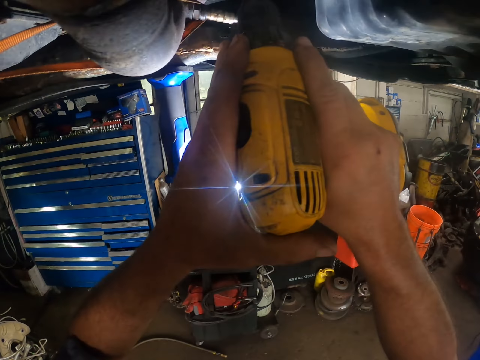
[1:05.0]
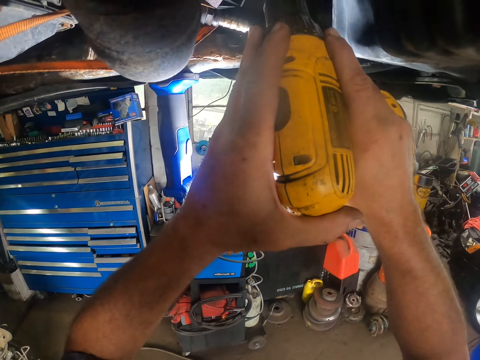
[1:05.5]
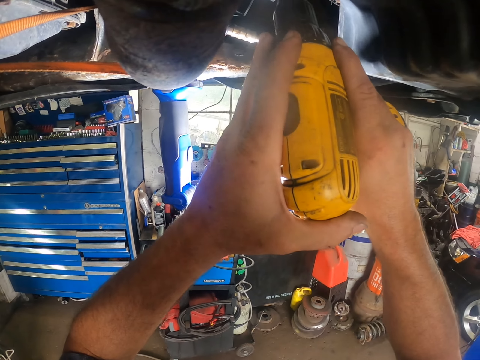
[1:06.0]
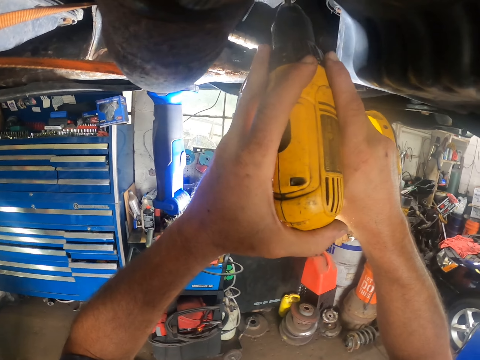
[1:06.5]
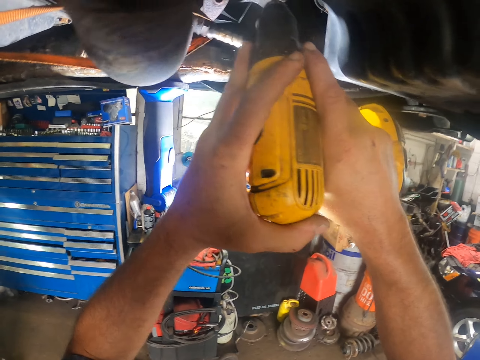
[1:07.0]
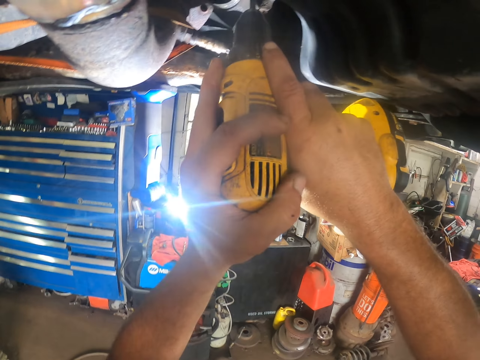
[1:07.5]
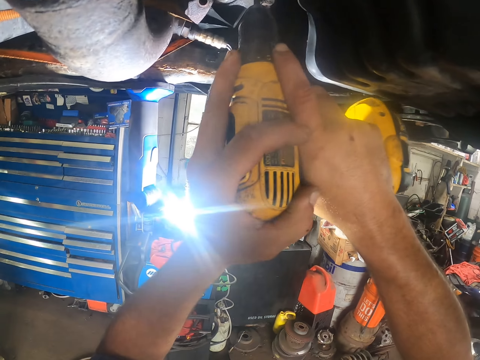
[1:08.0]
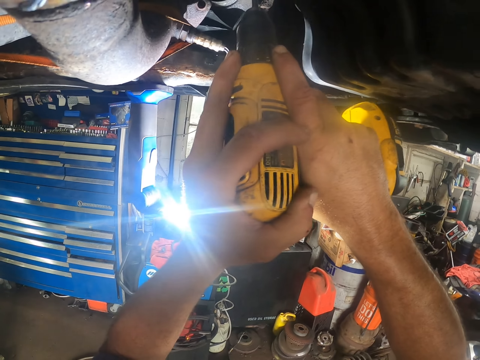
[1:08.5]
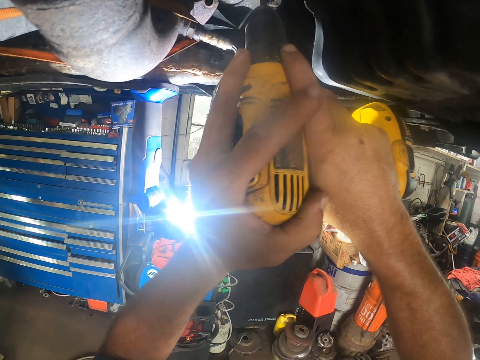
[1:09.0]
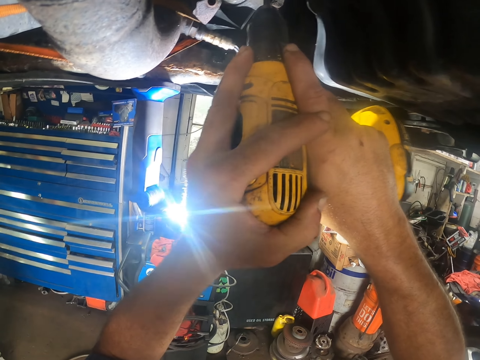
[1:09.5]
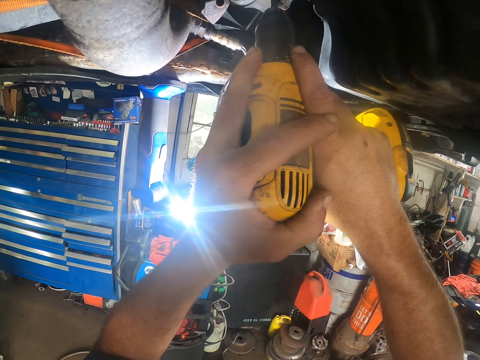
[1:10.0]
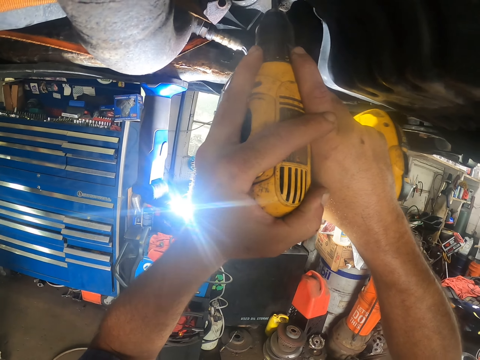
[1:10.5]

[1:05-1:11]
The camera wearer drills in the screw.

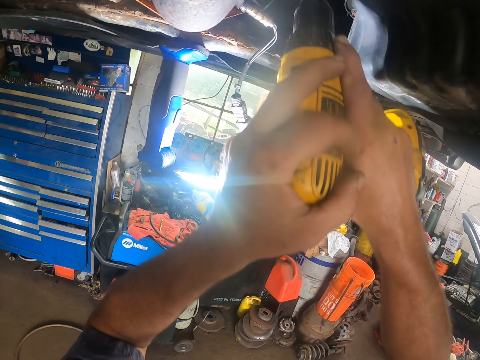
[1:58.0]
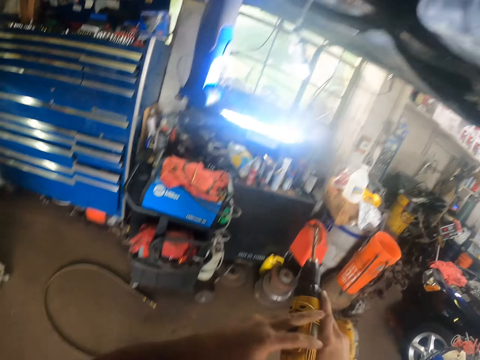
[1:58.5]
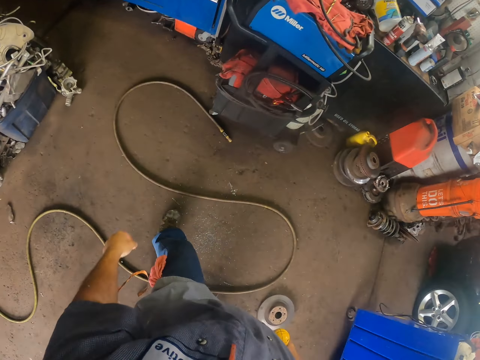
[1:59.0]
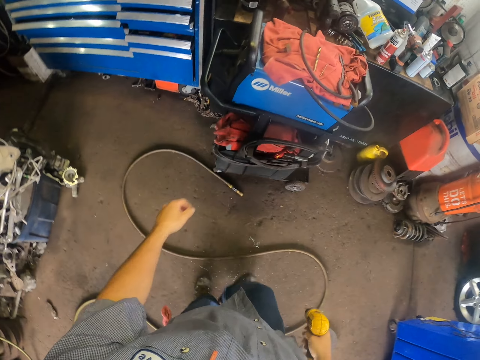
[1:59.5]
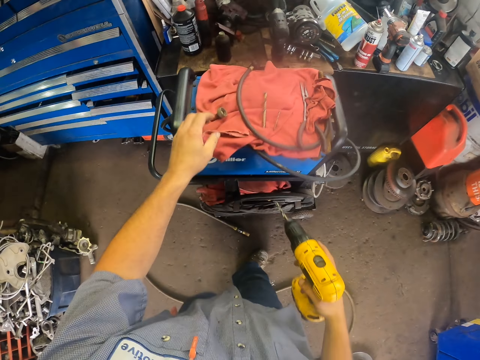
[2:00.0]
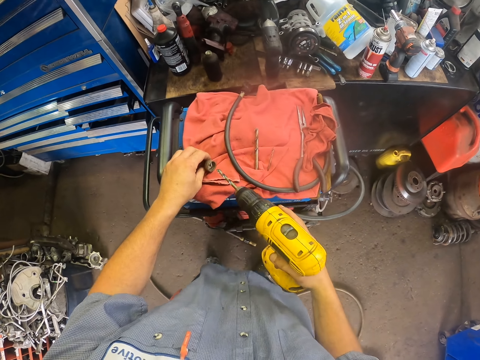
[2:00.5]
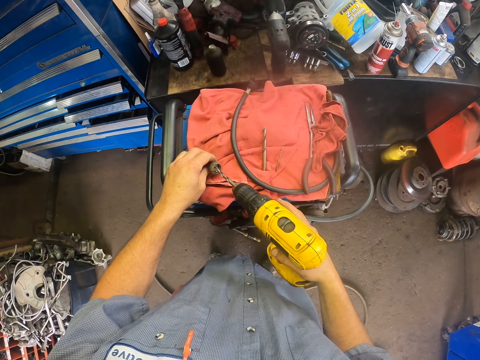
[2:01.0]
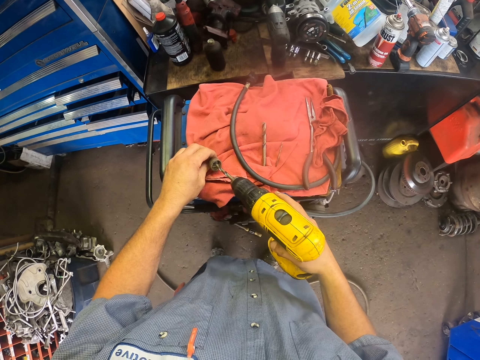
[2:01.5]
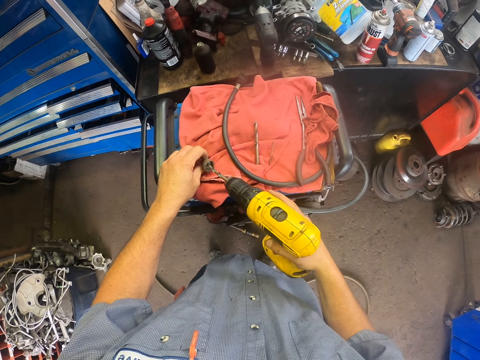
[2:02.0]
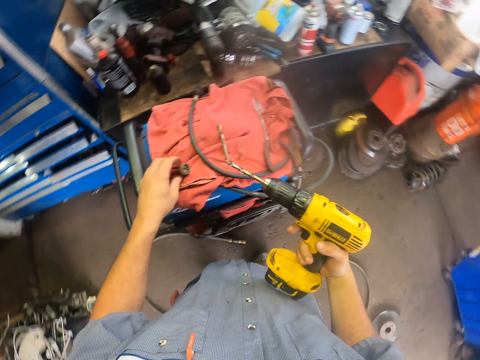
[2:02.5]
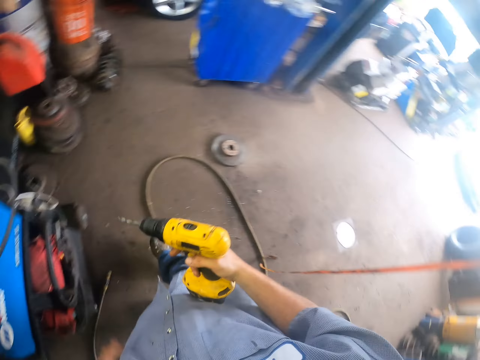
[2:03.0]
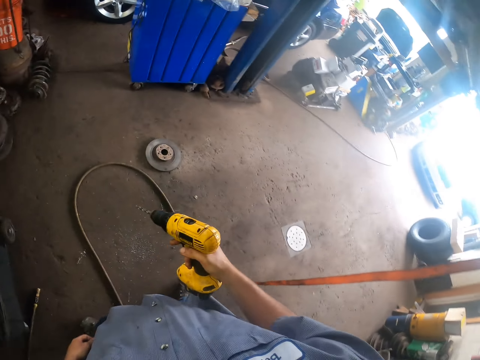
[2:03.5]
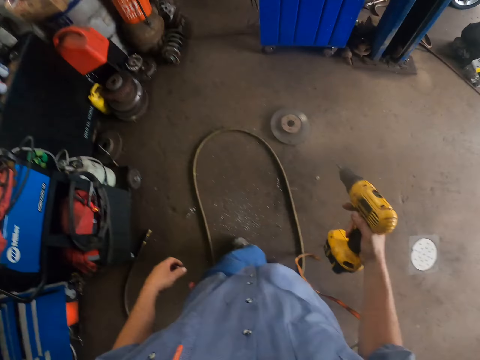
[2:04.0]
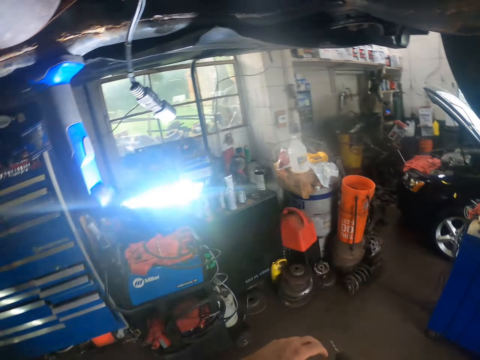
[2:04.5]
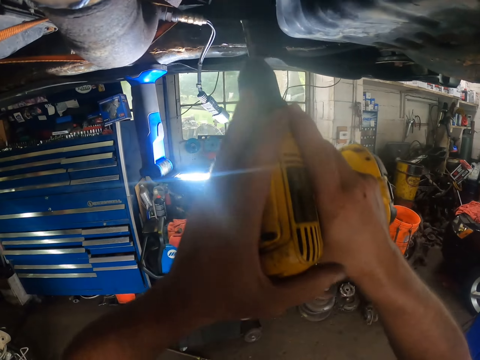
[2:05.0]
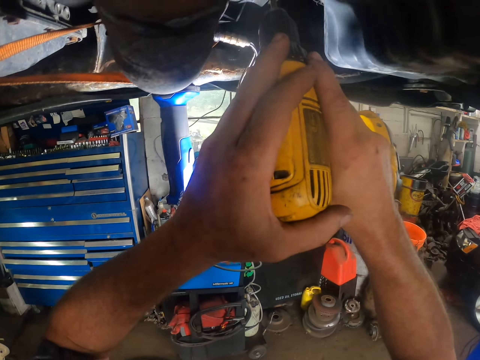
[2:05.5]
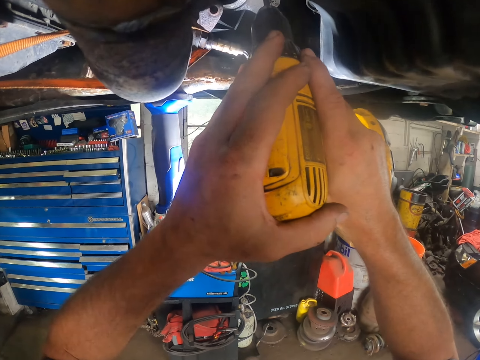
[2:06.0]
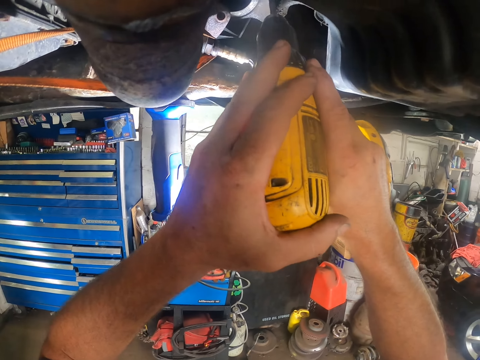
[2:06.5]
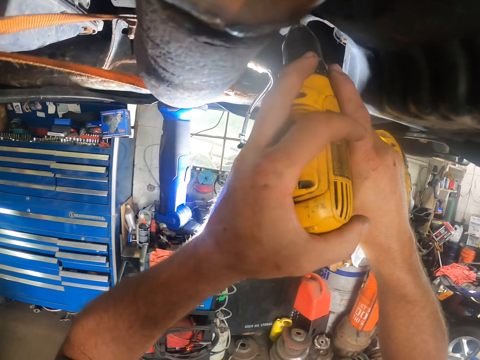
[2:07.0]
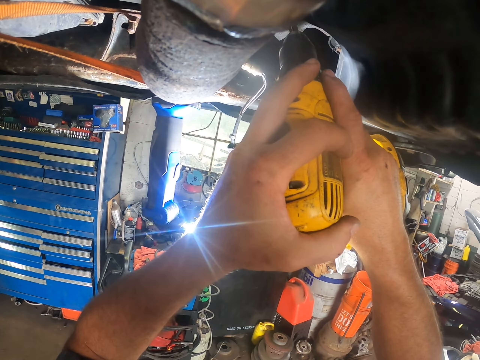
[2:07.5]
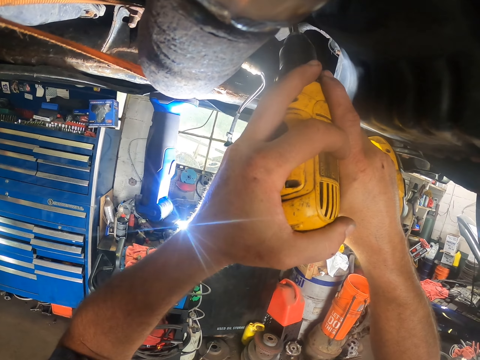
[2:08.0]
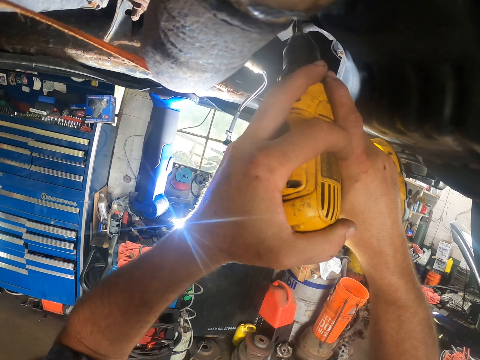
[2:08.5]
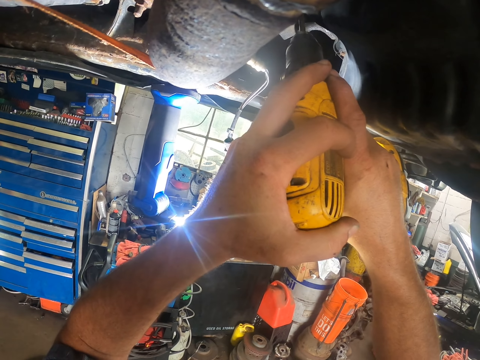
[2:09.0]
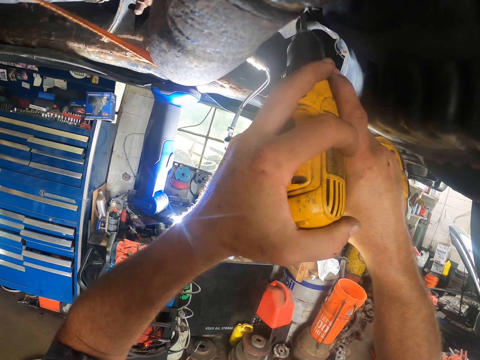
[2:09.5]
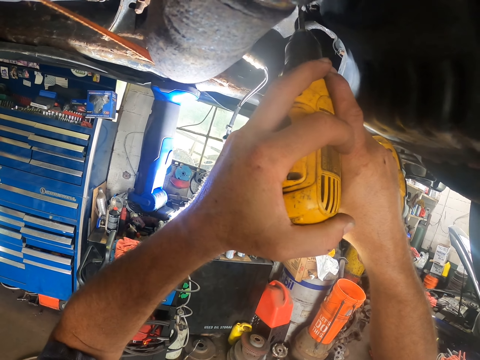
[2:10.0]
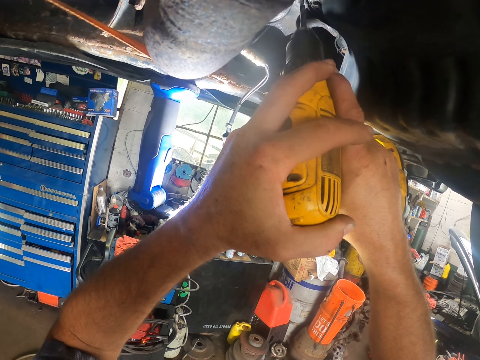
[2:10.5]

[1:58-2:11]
The camera wearer stops. They put something in the drill. They walk around. They drill in the screw.

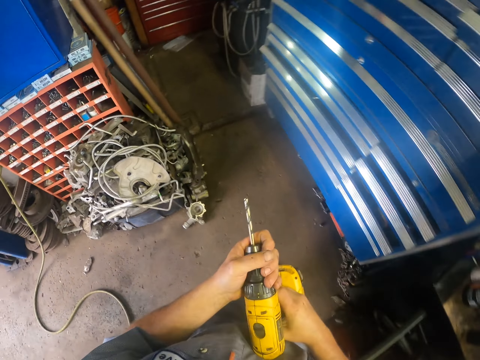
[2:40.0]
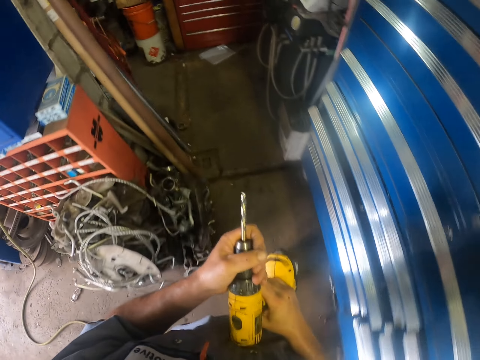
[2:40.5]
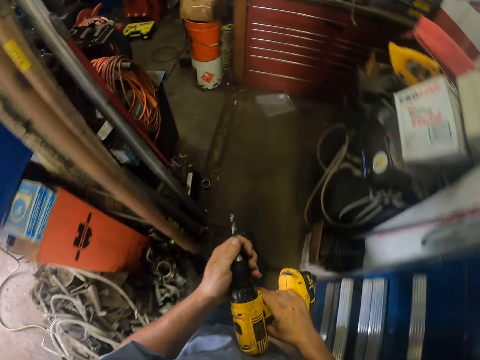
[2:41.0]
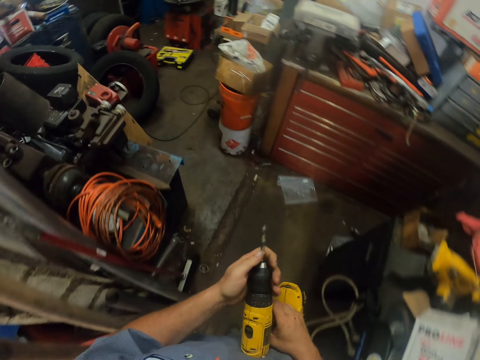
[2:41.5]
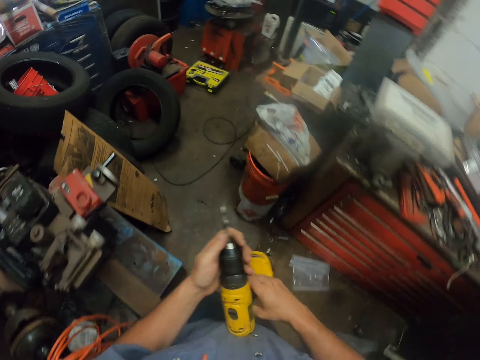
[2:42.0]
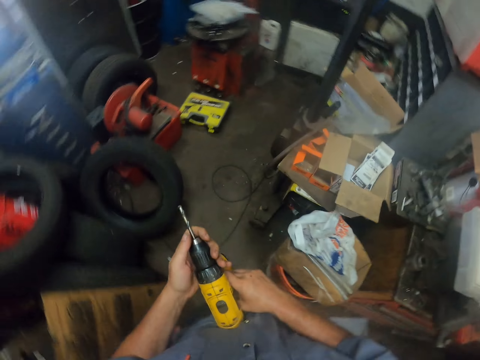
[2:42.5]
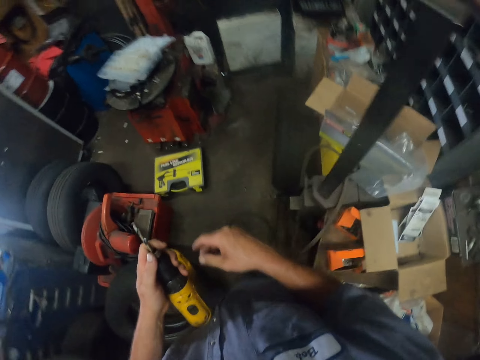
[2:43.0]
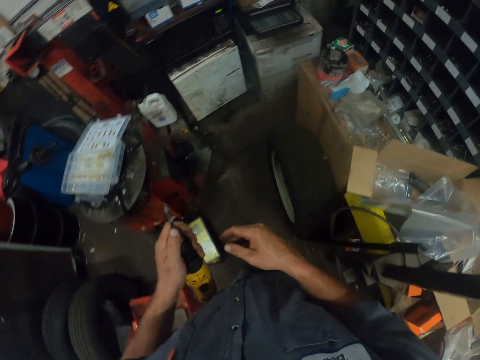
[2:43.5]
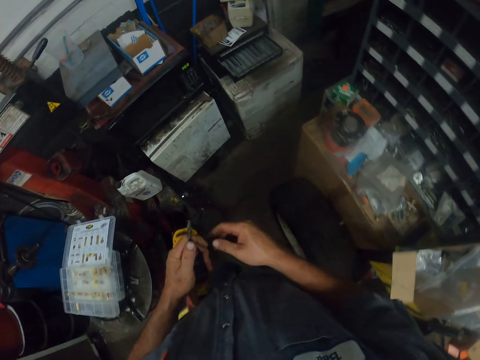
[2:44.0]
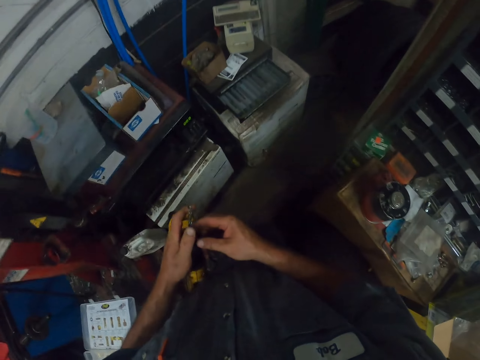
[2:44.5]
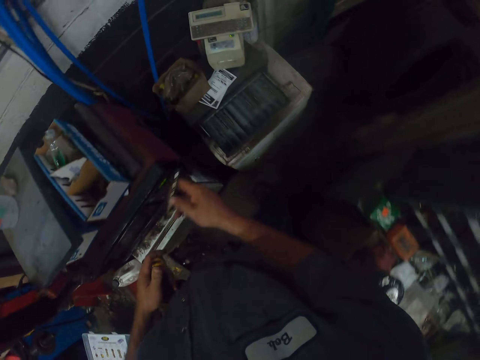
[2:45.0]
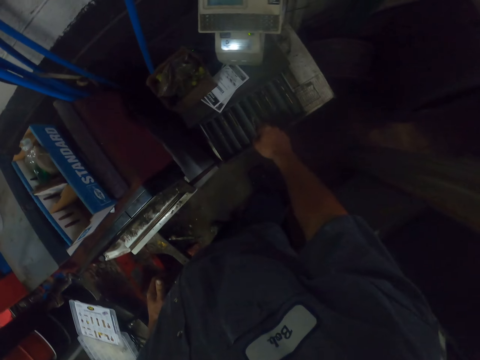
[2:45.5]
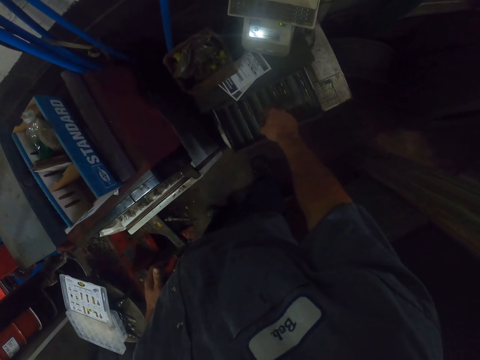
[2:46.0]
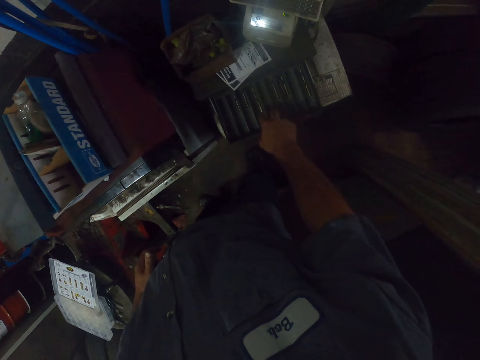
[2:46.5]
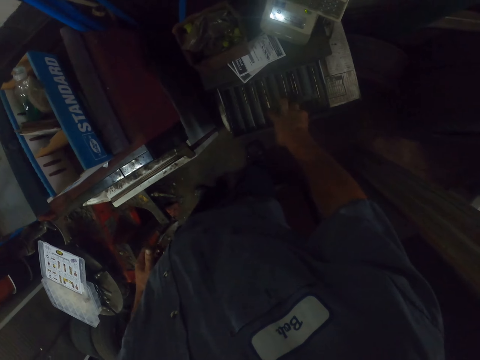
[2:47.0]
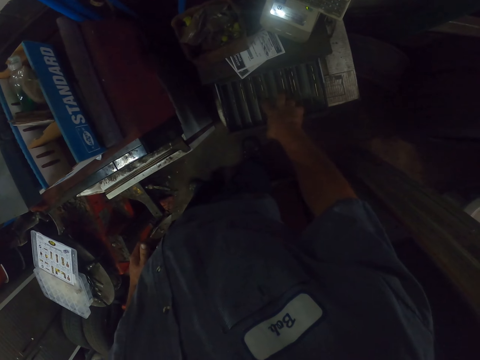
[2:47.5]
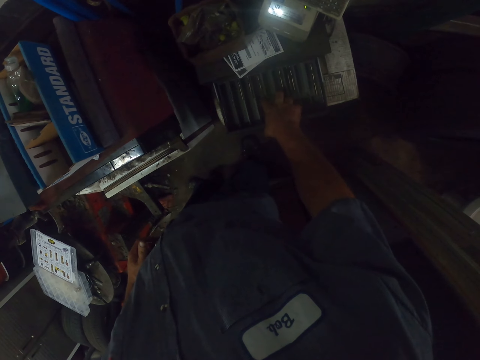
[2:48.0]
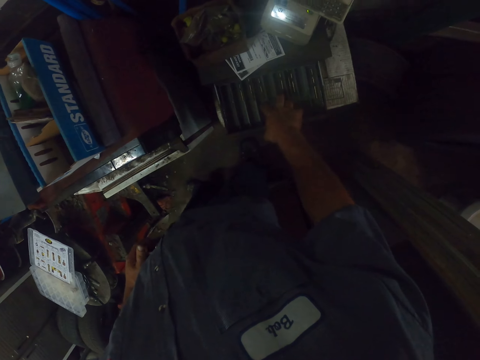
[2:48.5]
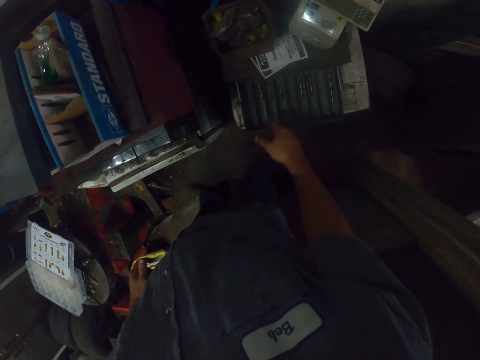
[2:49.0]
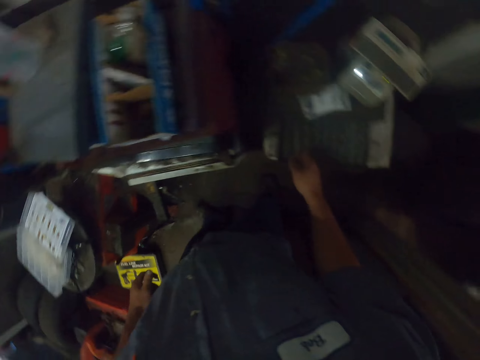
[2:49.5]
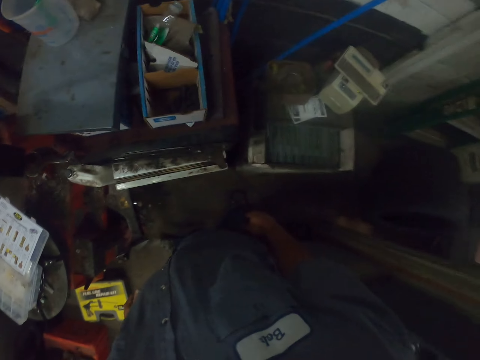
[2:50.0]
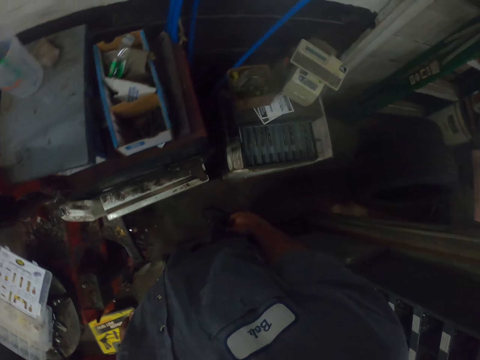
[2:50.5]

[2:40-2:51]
The camera wearer walks around. They remove a screw. They put something in the drawer.
